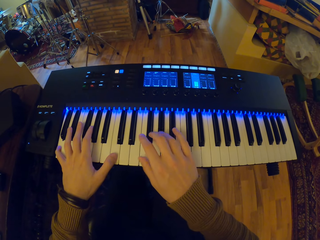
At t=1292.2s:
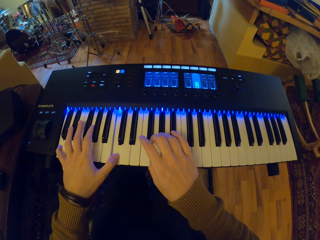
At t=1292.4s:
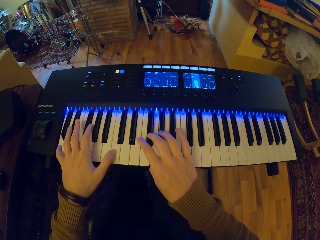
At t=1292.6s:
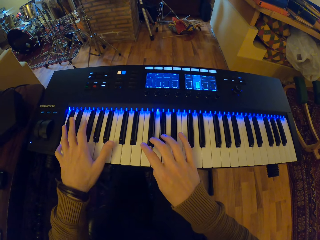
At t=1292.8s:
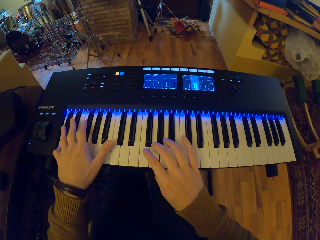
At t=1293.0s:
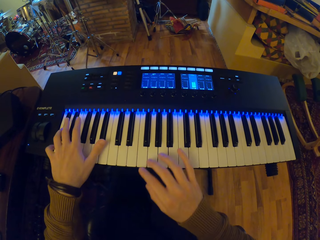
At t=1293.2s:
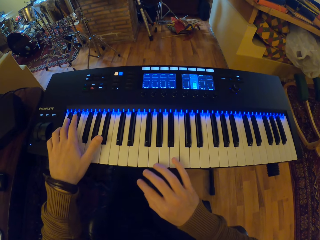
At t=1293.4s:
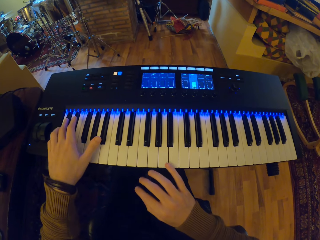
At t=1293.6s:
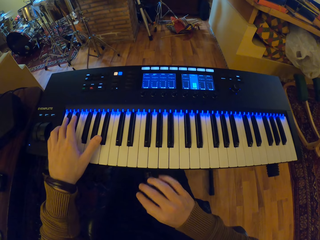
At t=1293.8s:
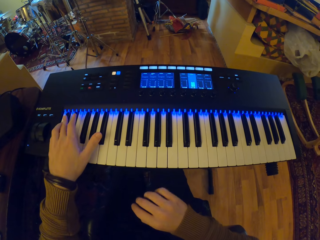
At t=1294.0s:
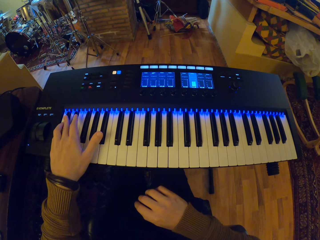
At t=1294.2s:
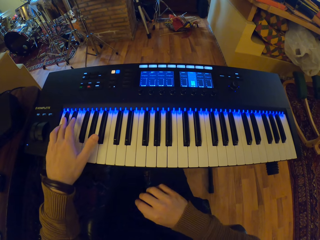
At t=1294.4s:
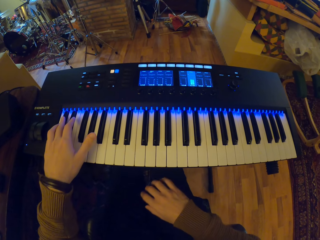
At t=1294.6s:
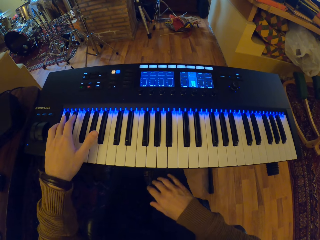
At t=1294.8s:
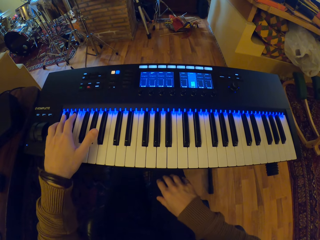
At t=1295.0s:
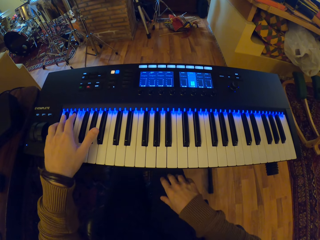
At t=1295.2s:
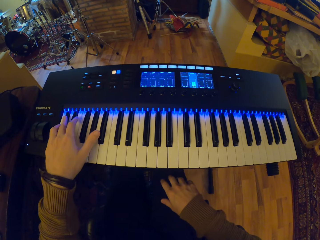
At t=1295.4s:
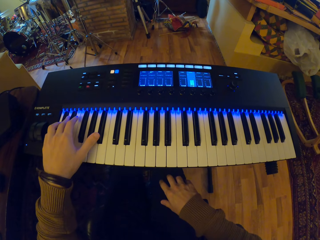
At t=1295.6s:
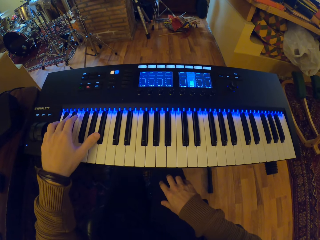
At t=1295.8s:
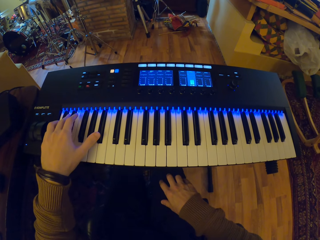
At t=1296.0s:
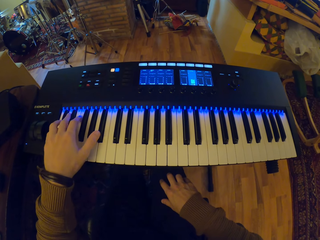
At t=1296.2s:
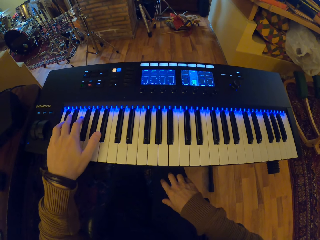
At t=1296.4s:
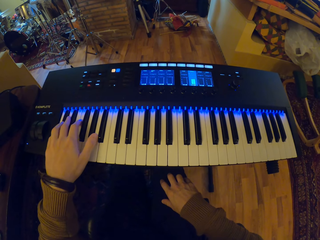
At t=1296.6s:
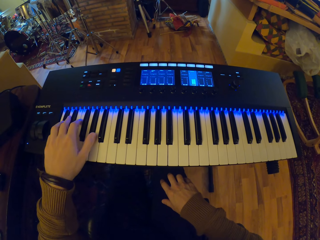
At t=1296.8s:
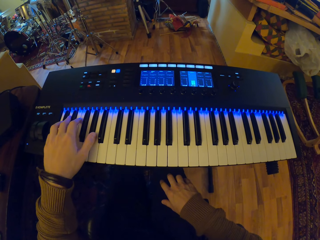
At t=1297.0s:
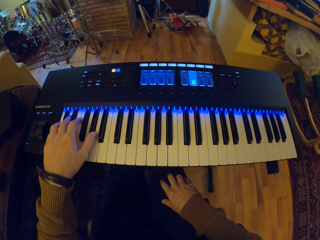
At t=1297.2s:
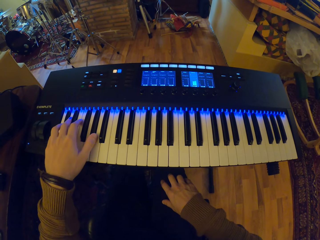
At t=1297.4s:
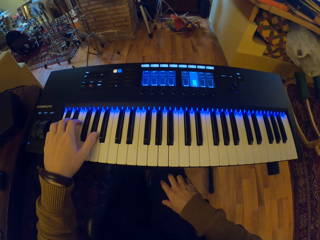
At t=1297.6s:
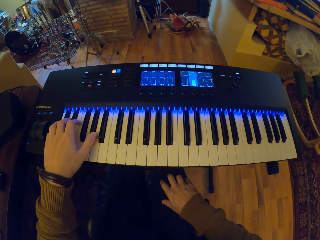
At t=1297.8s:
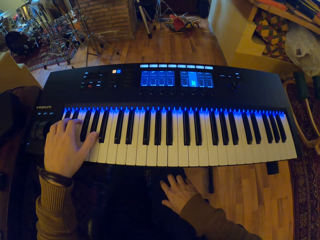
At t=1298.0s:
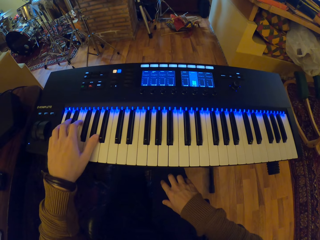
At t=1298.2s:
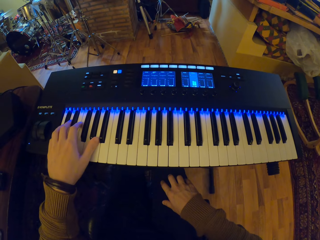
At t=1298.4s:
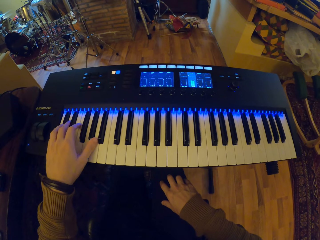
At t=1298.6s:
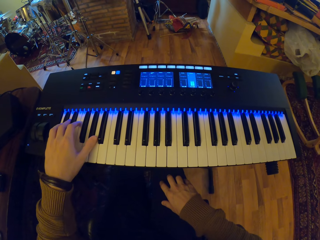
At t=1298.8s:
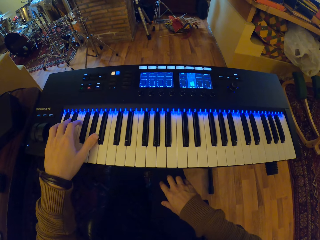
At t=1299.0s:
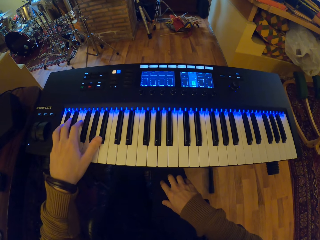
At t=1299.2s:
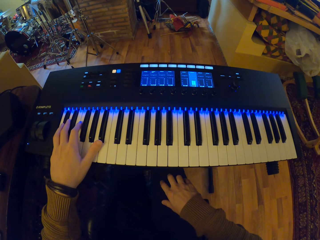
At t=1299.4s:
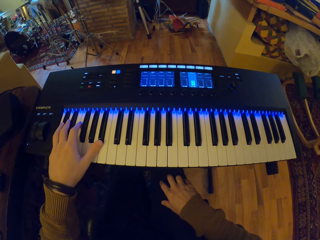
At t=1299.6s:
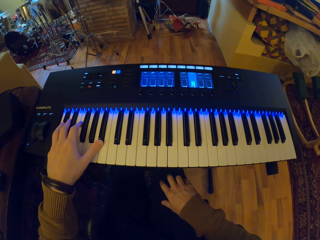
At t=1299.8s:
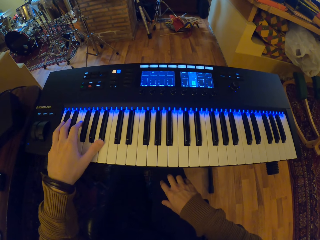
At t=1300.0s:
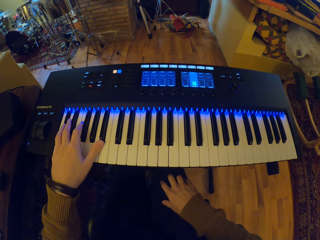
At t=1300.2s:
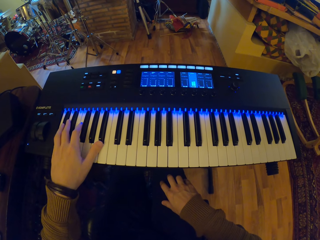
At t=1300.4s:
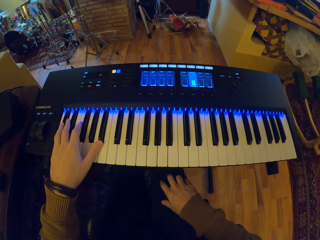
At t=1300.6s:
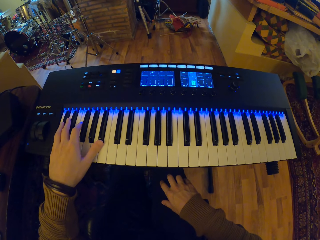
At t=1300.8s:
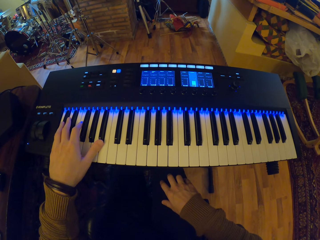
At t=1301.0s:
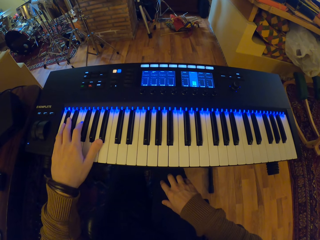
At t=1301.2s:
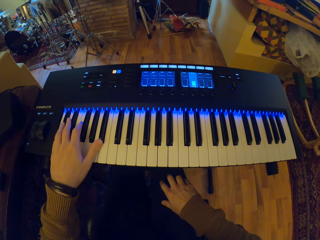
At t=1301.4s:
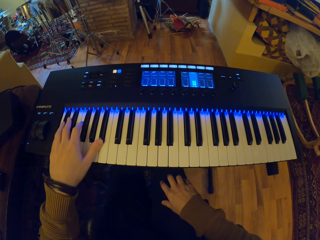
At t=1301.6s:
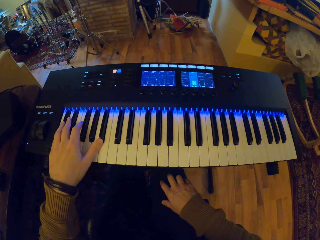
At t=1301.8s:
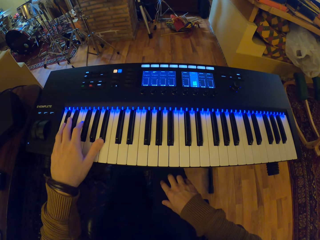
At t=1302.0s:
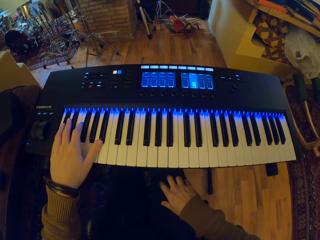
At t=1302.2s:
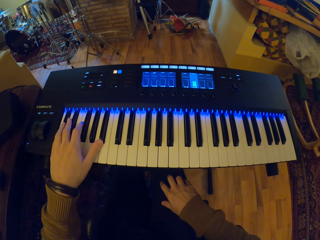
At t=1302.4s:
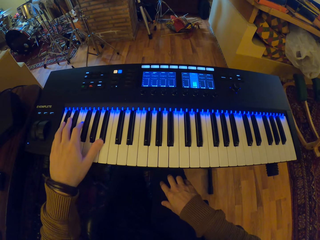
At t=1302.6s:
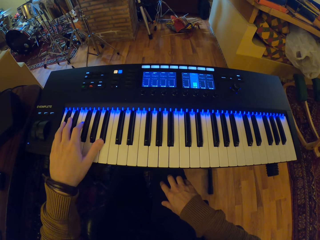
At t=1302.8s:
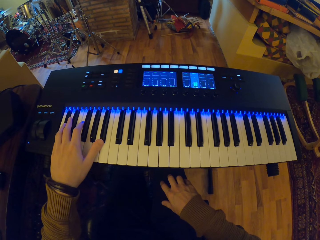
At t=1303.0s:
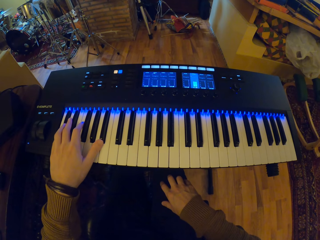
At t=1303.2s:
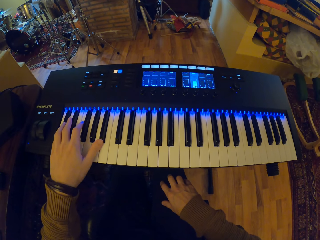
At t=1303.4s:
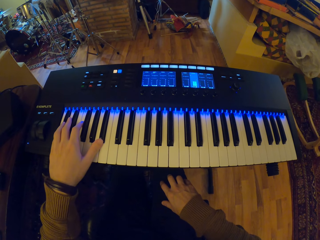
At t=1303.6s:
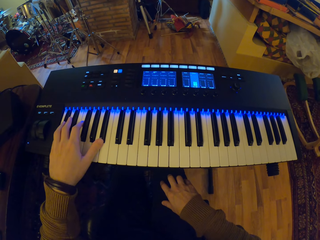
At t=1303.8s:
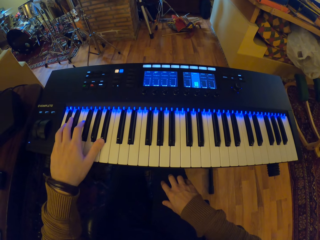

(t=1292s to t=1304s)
The camera wearer plays the piano with his left hand.

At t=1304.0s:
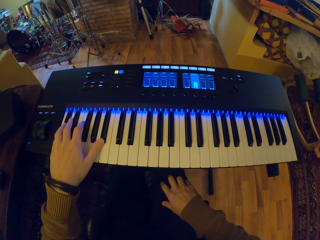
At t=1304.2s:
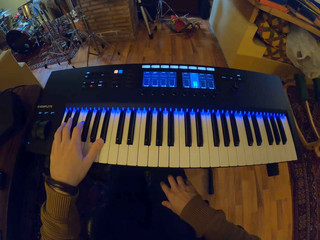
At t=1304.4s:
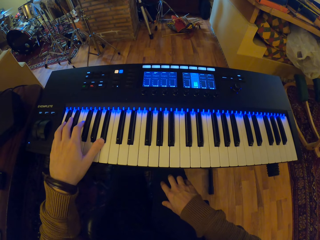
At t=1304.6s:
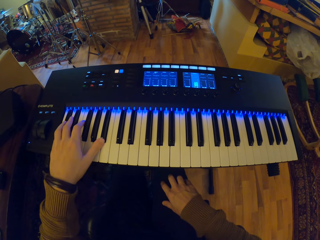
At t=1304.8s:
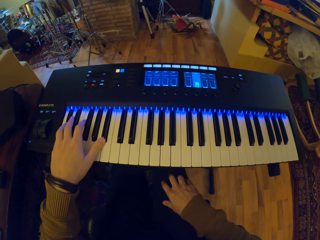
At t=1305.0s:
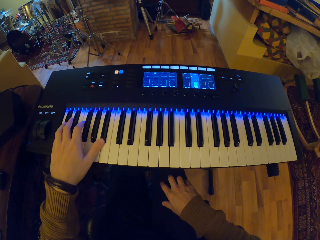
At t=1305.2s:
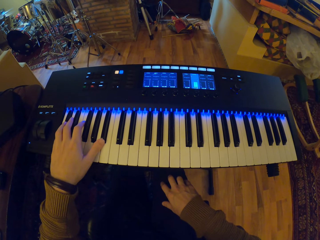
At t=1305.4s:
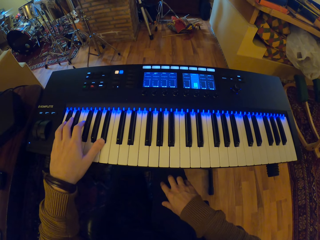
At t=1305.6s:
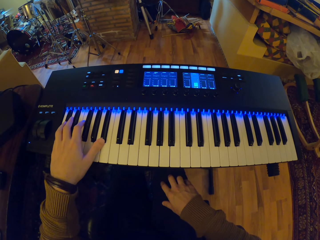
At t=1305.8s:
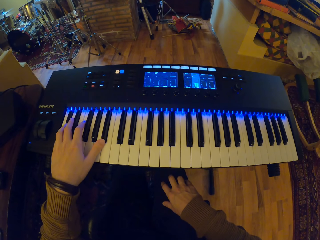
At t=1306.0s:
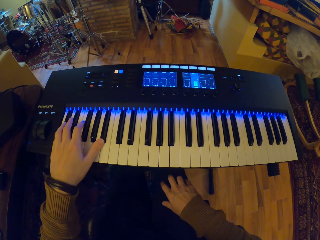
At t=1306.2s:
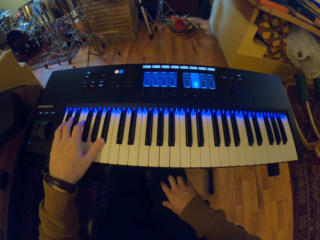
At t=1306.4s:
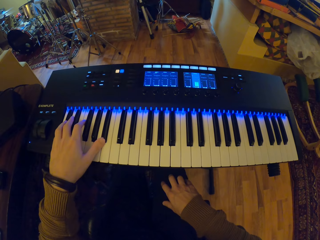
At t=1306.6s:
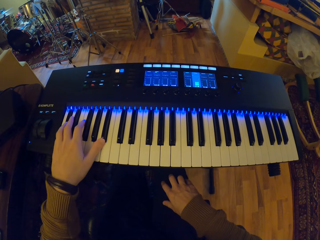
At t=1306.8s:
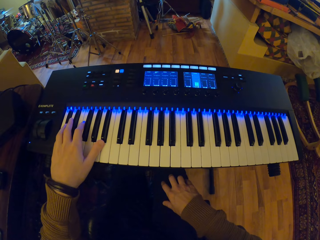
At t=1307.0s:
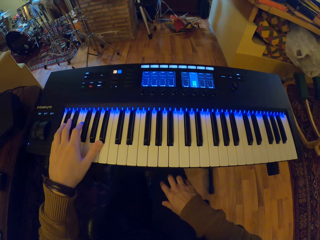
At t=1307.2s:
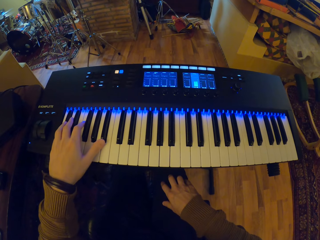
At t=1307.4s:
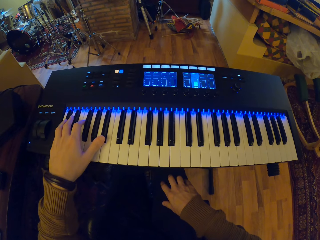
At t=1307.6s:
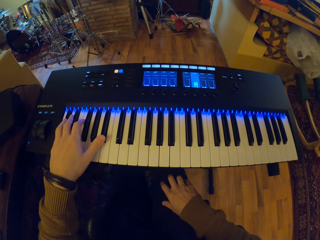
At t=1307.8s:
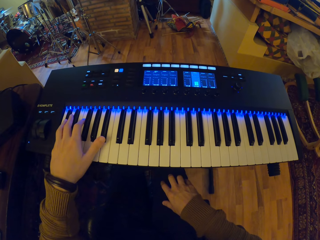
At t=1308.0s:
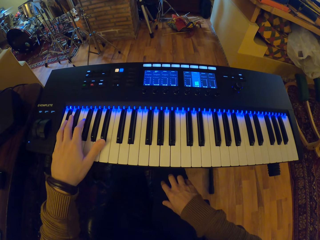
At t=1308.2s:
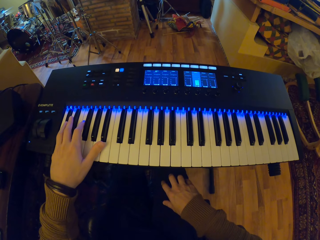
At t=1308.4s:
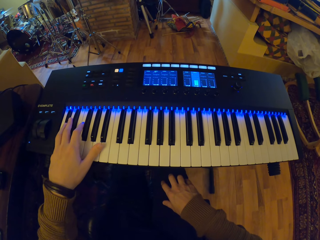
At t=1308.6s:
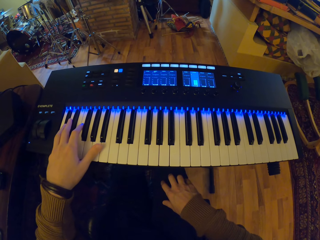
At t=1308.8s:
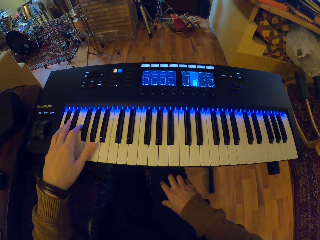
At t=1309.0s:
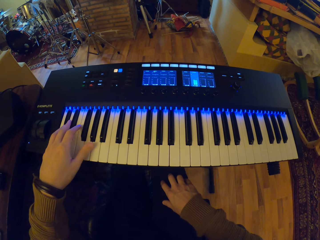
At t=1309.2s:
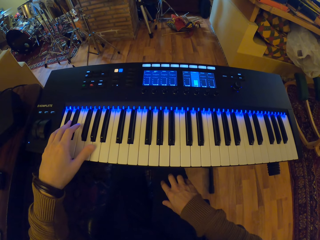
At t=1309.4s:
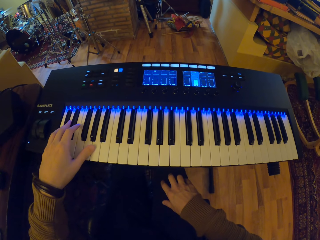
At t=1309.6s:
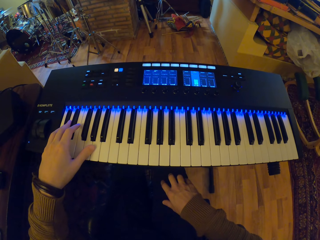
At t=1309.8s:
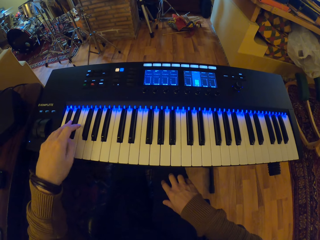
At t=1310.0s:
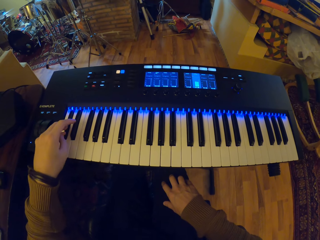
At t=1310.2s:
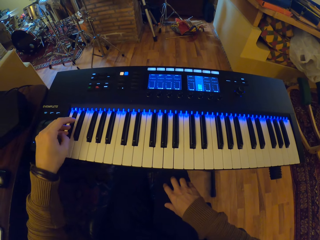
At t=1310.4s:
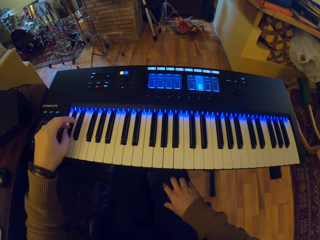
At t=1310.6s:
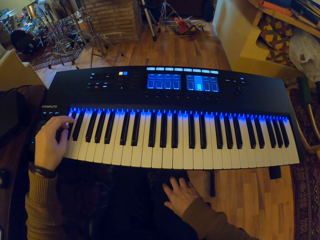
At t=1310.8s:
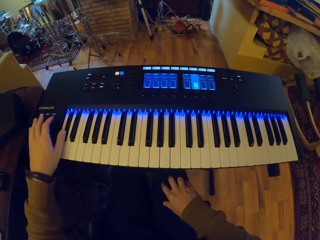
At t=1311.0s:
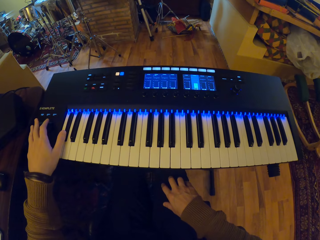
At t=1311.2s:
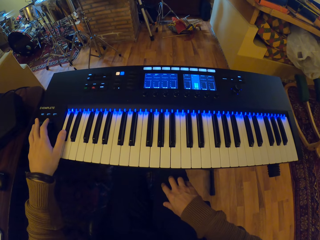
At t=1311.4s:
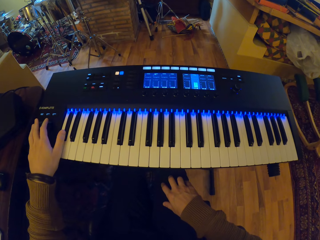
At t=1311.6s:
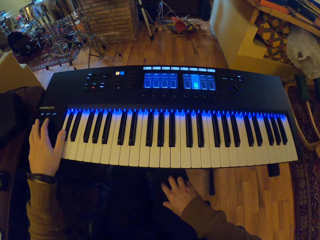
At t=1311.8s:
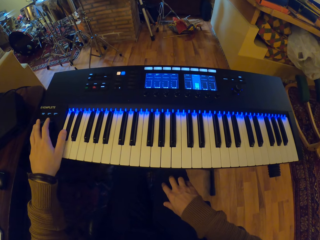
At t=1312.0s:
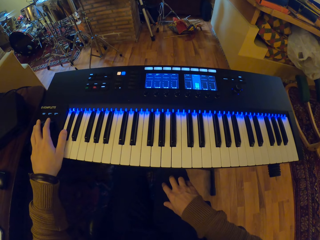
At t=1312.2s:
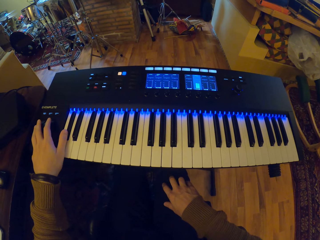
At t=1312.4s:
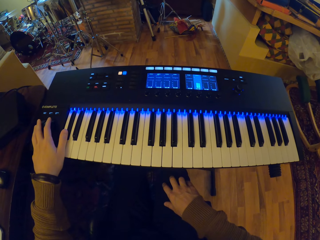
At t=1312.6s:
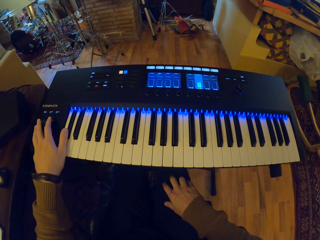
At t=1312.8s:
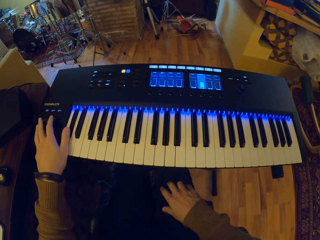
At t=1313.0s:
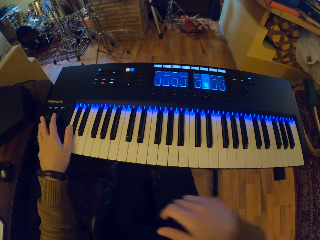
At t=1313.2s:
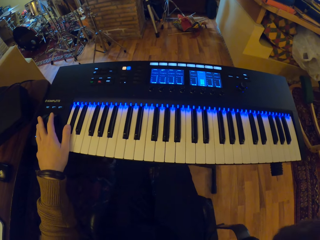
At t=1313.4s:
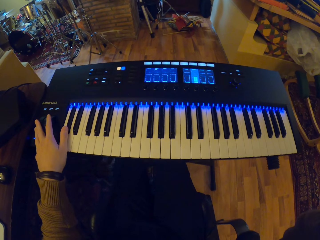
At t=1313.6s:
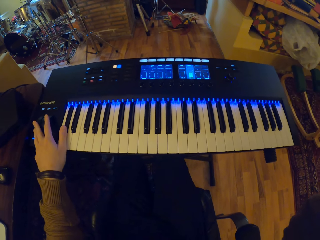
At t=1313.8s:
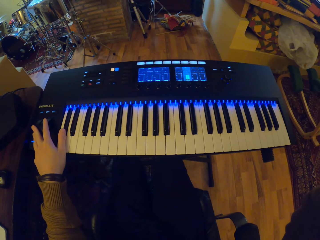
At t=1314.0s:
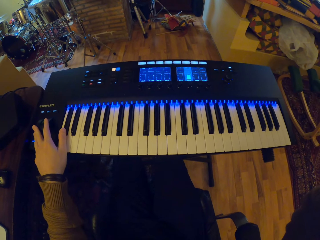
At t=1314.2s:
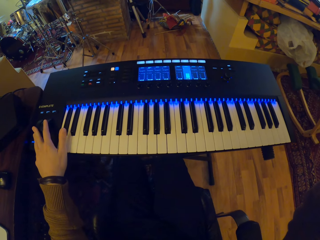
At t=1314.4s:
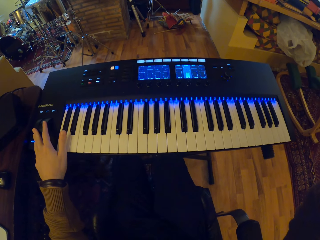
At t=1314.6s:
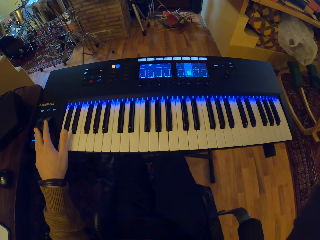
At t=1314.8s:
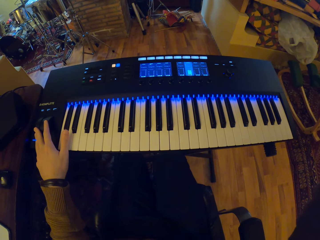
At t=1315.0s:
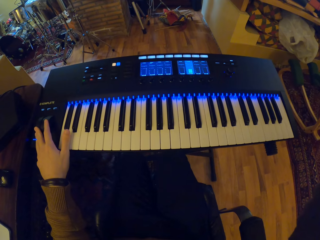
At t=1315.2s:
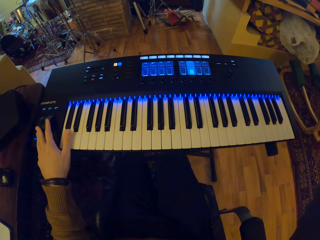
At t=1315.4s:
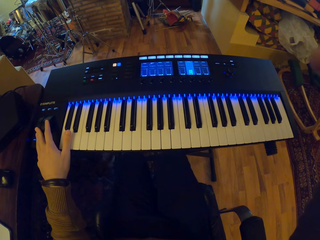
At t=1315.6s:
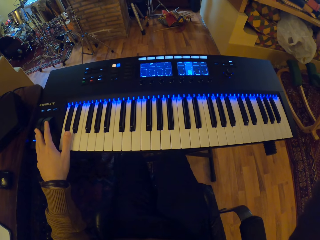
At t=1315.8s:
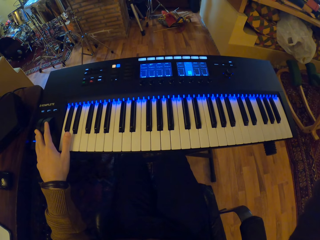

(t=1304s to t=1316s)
The camera wearer raises his right hand.
